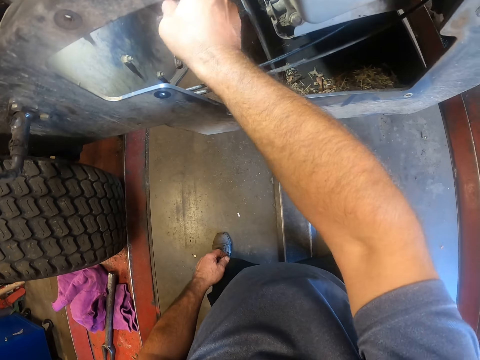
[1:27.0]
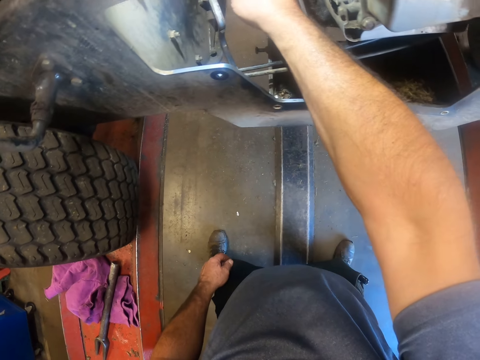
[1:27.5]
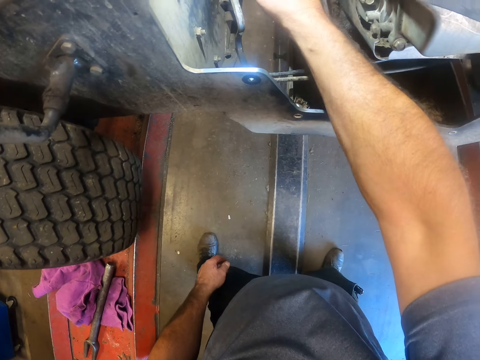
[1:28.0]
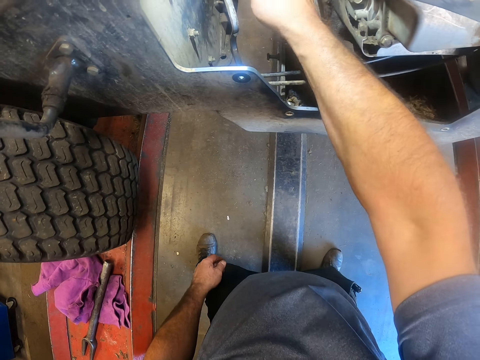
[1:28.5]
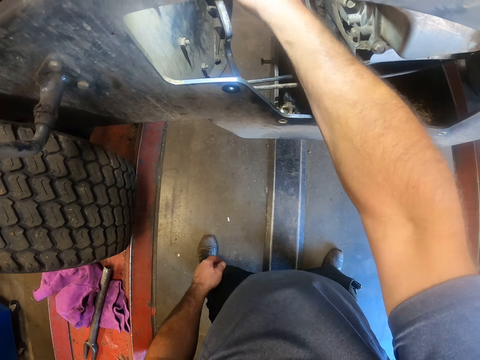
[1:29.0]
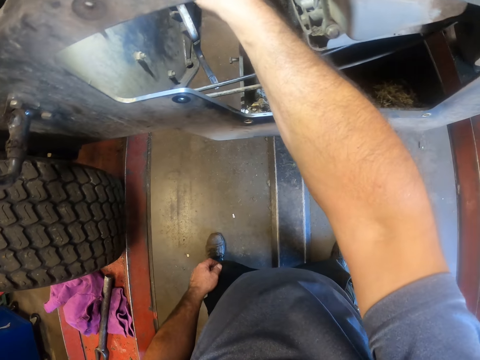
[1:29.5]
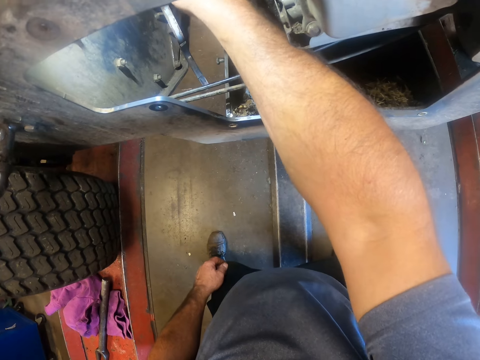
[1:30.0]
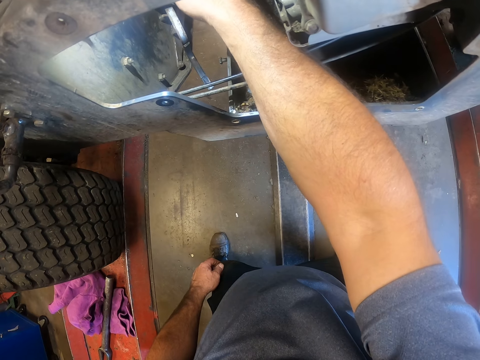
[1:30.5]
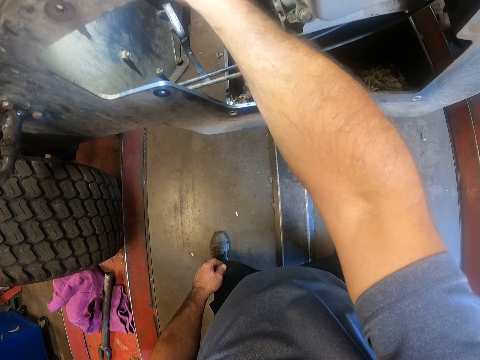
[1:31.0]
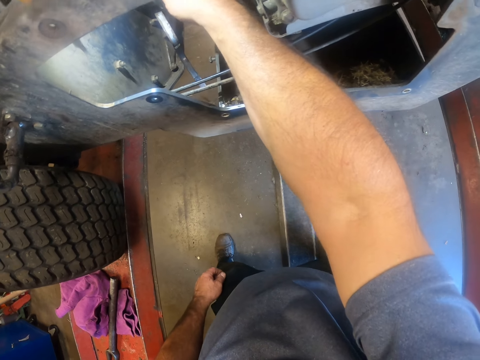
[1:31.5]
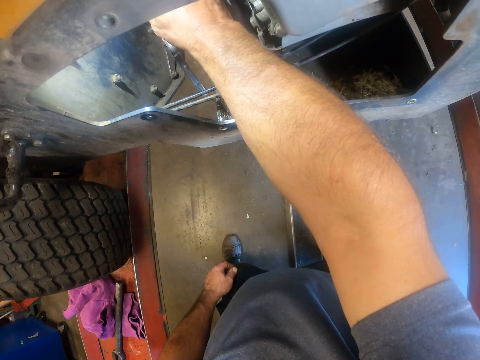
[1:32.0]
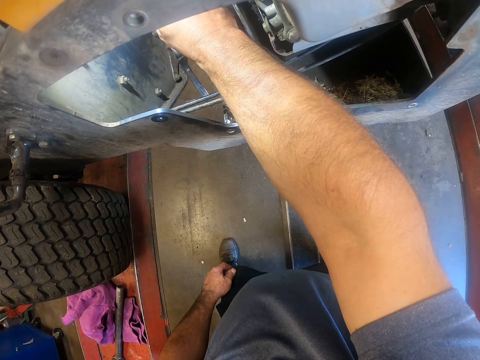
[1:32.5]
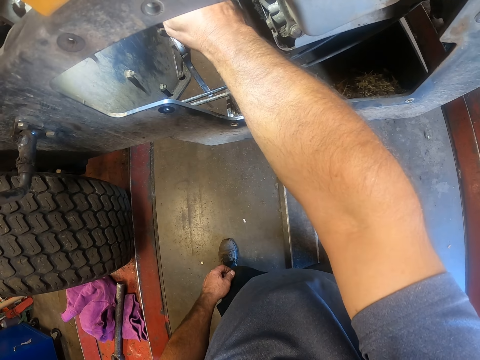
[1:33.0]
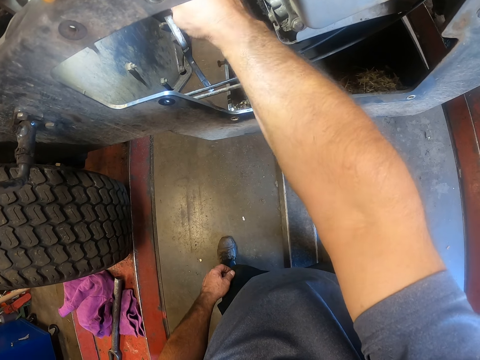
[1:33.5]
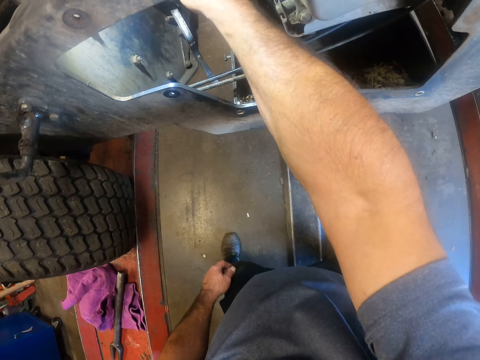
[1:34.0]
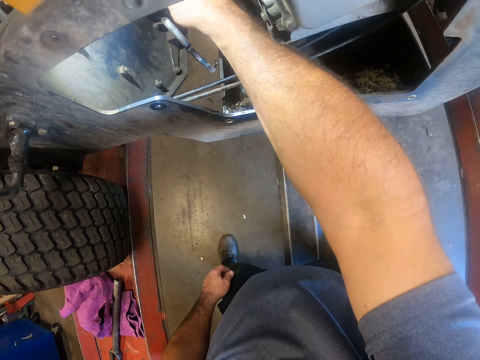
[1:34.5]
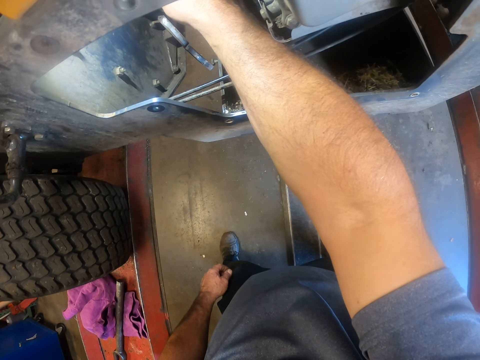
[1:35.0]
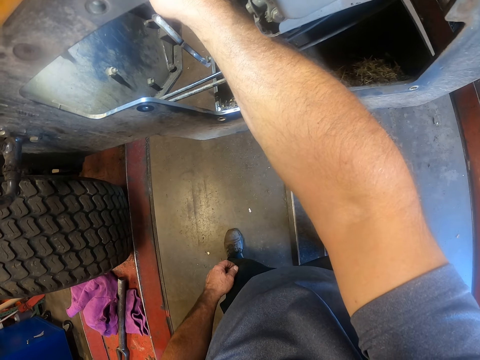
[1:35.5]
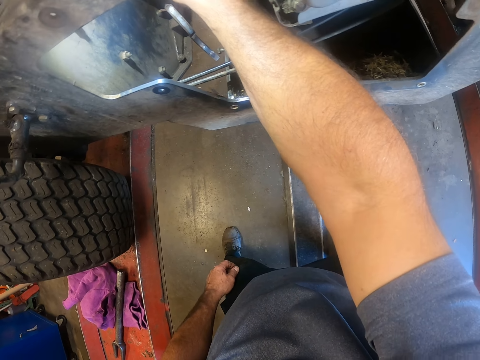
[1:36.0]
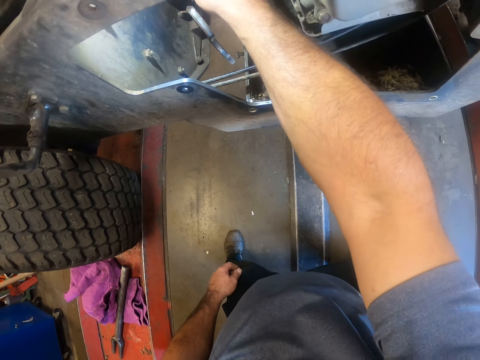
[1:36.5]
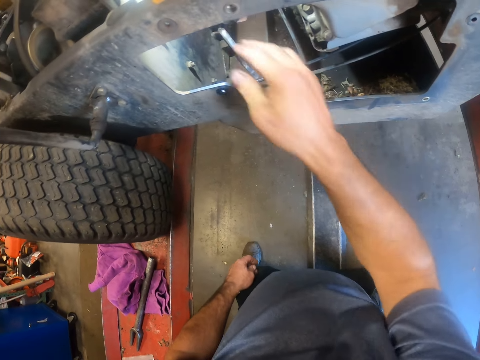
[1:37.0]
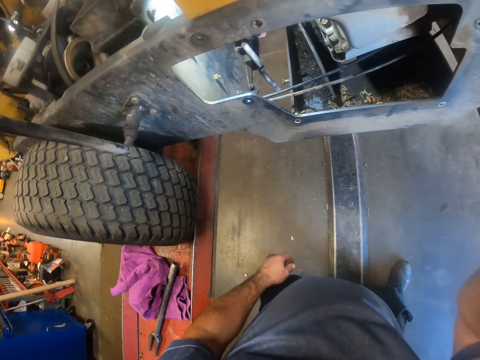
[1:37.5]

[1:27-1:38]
The camera wearer removes his right hand from the truck chassis. He adjusts the camera around the head with the left hand.
